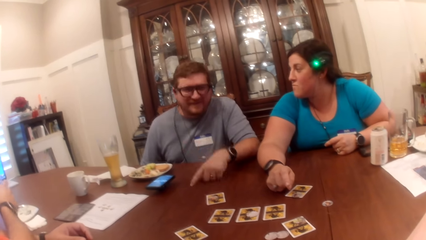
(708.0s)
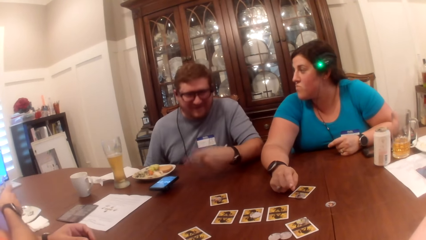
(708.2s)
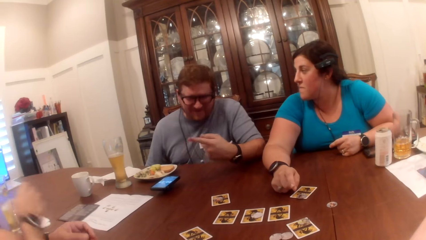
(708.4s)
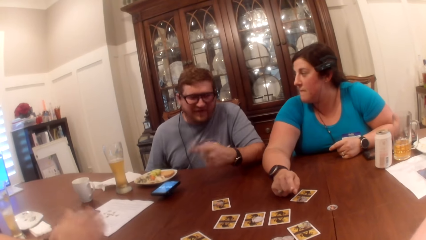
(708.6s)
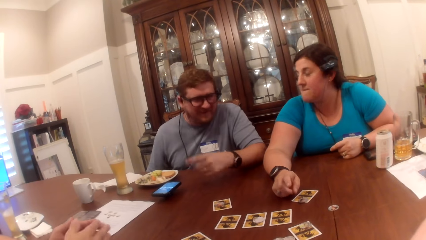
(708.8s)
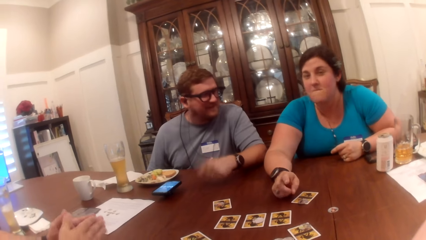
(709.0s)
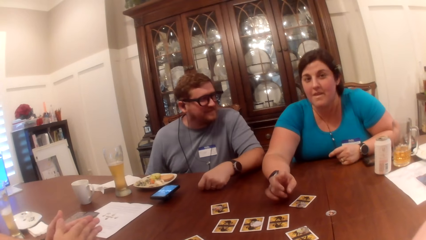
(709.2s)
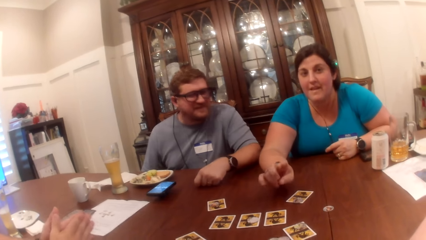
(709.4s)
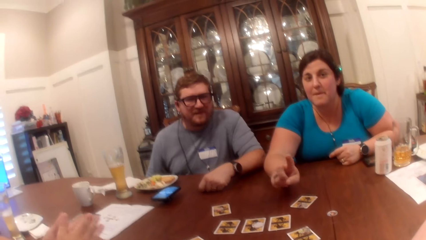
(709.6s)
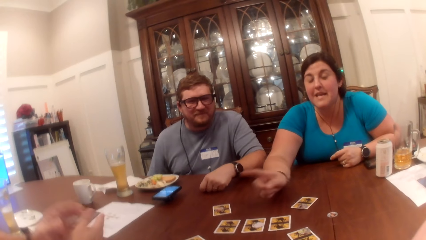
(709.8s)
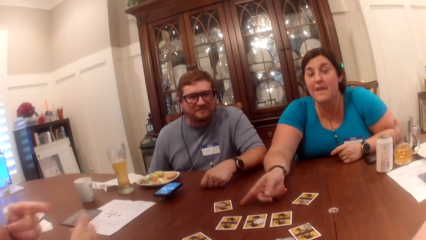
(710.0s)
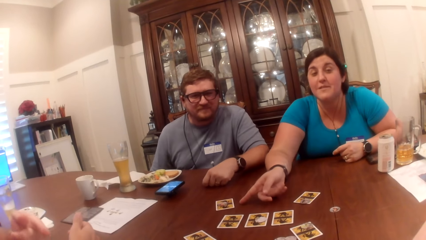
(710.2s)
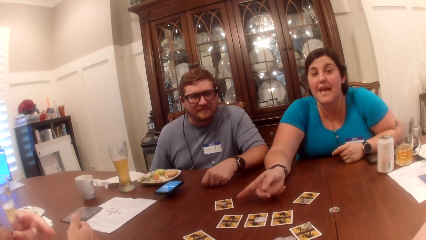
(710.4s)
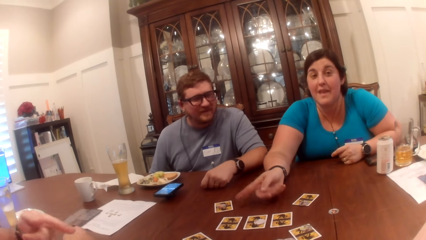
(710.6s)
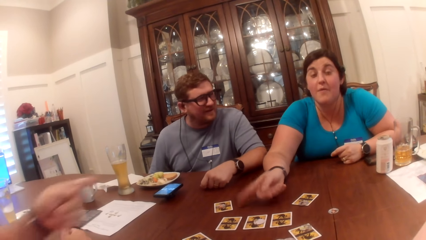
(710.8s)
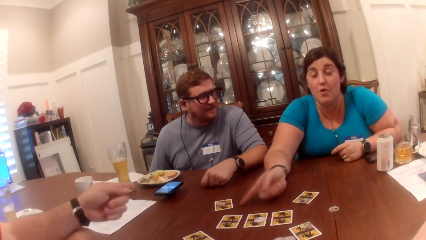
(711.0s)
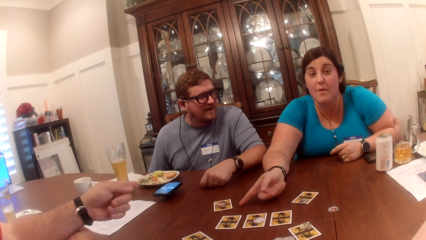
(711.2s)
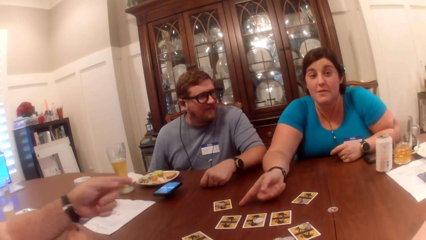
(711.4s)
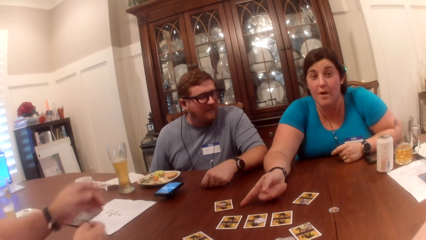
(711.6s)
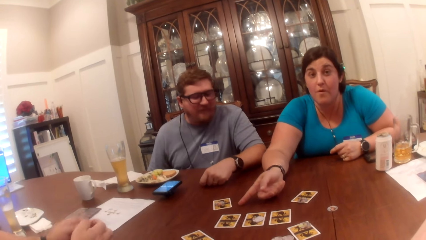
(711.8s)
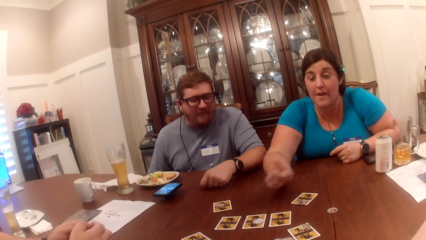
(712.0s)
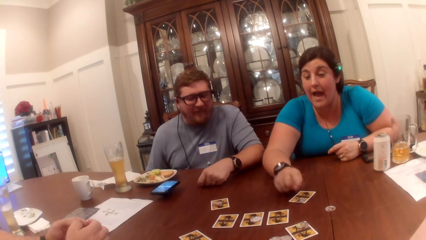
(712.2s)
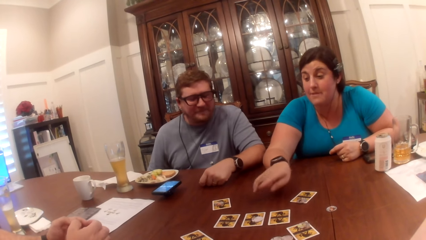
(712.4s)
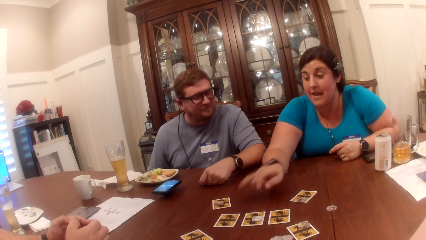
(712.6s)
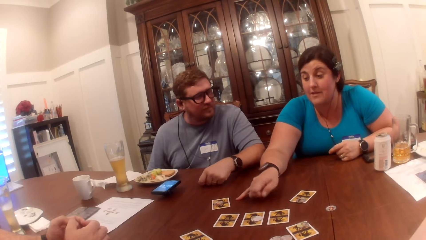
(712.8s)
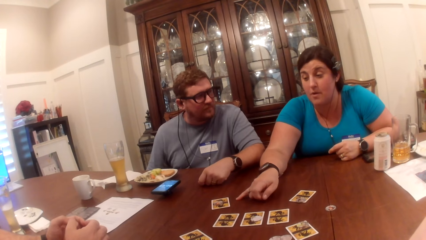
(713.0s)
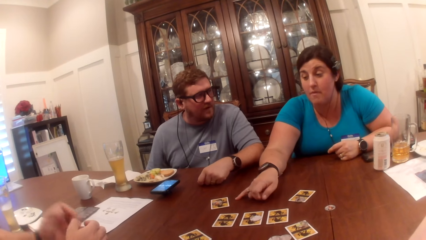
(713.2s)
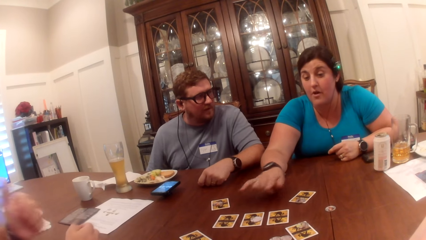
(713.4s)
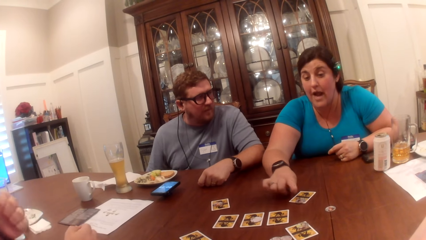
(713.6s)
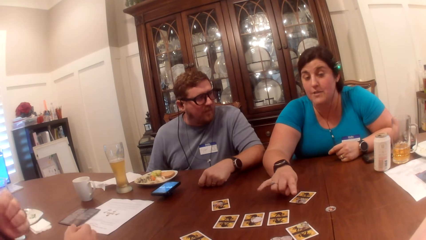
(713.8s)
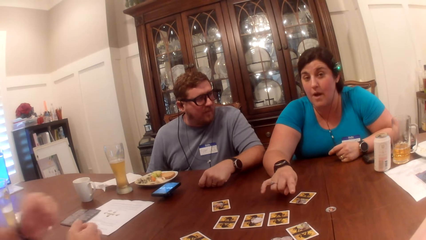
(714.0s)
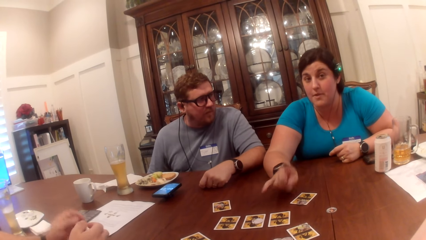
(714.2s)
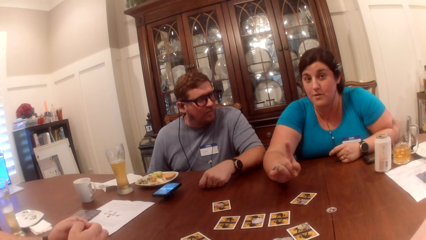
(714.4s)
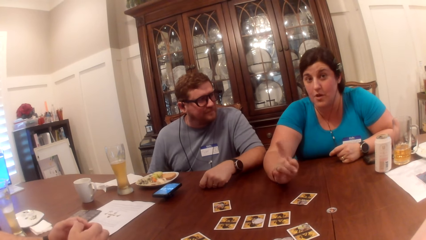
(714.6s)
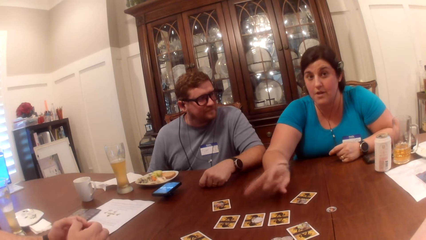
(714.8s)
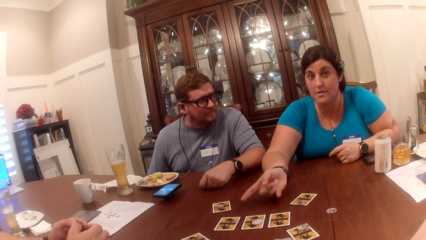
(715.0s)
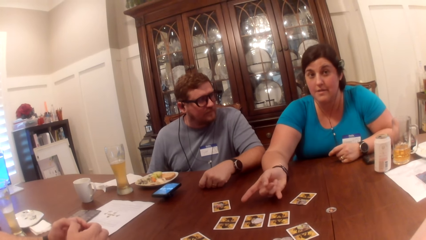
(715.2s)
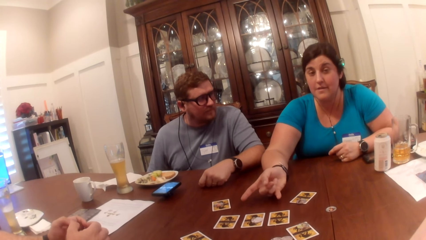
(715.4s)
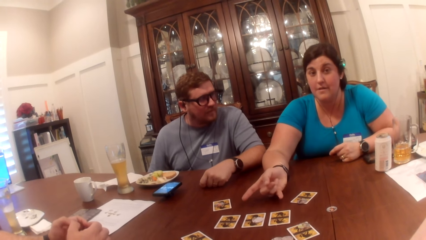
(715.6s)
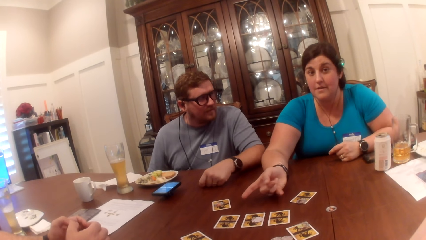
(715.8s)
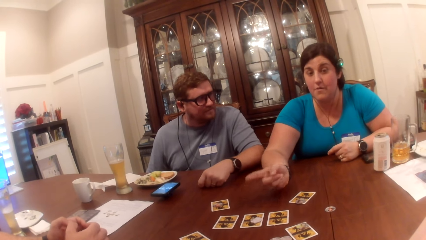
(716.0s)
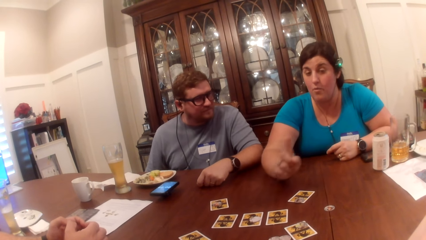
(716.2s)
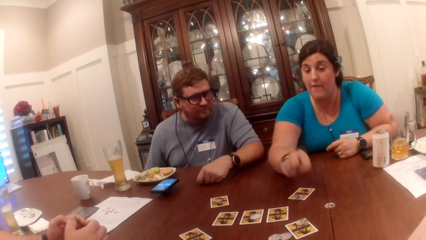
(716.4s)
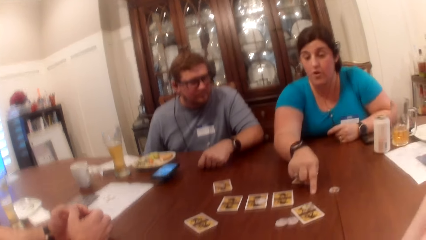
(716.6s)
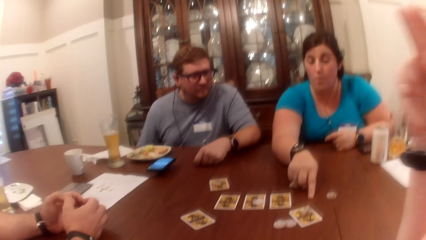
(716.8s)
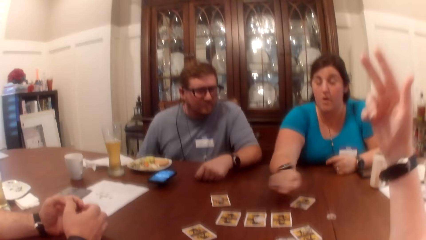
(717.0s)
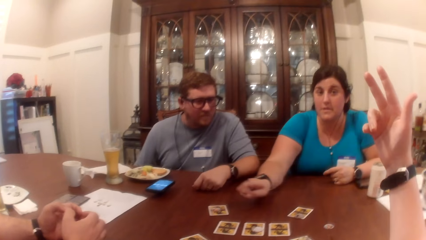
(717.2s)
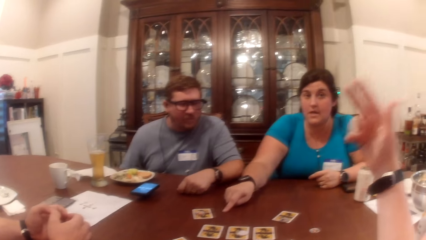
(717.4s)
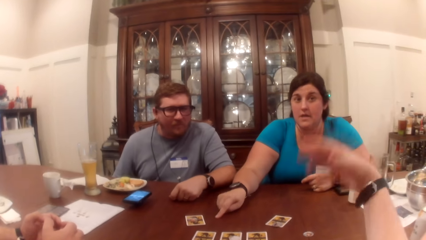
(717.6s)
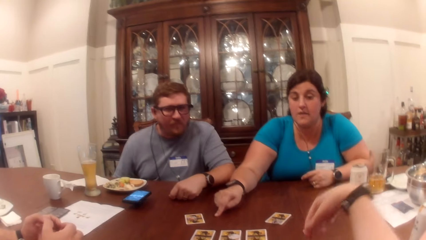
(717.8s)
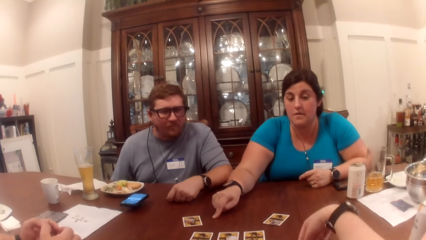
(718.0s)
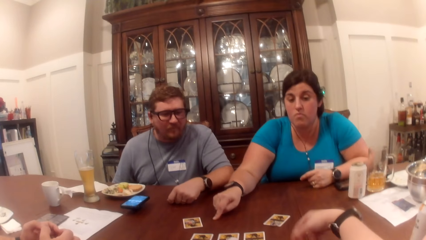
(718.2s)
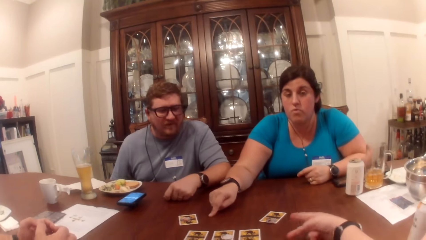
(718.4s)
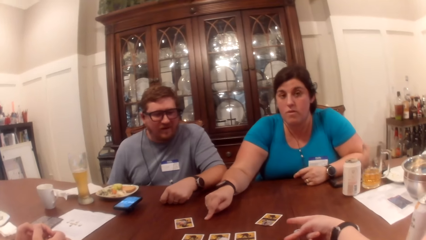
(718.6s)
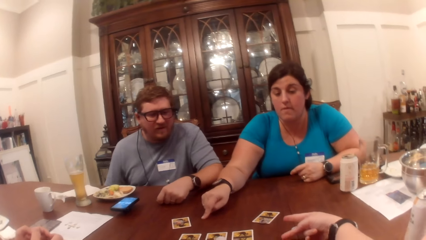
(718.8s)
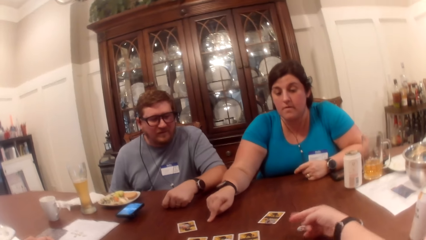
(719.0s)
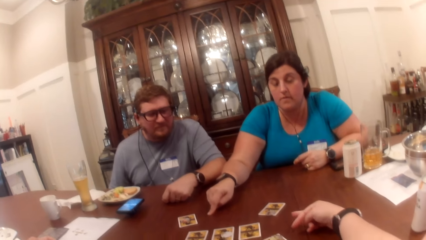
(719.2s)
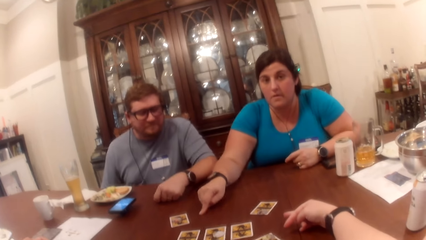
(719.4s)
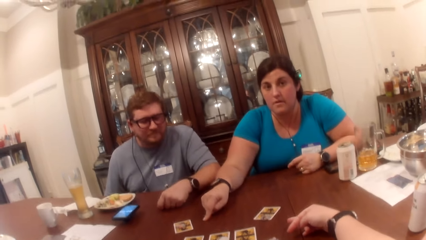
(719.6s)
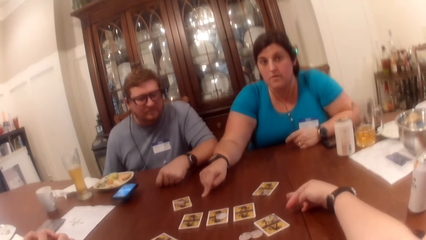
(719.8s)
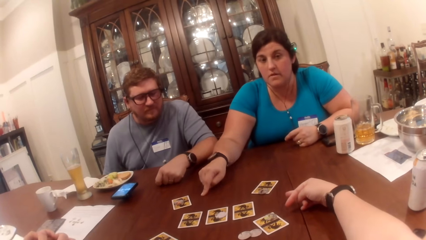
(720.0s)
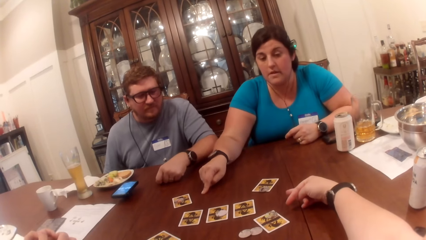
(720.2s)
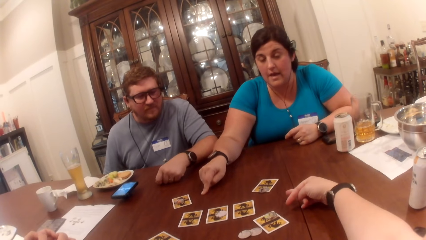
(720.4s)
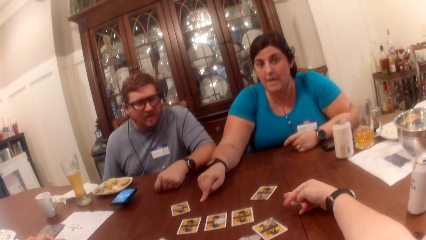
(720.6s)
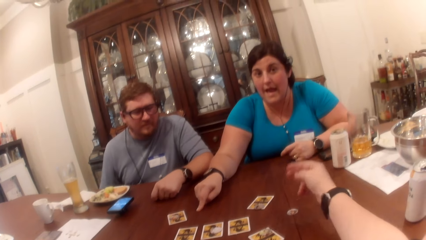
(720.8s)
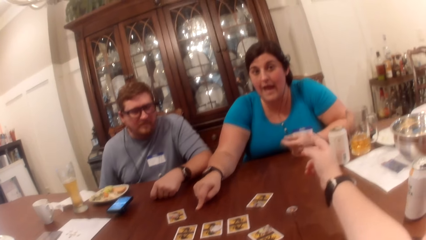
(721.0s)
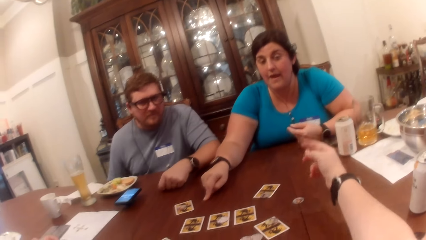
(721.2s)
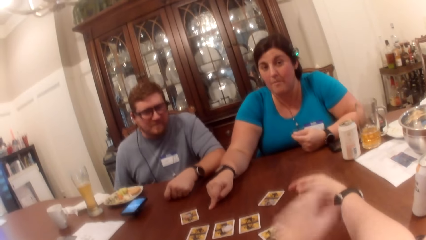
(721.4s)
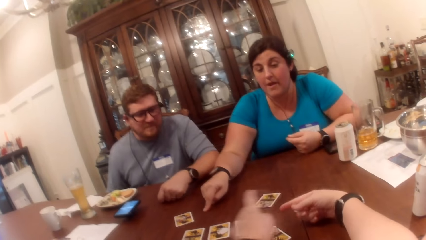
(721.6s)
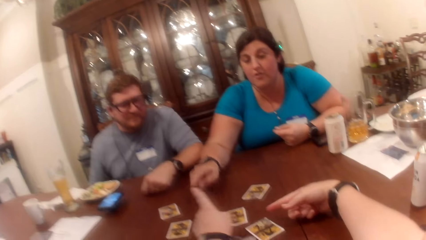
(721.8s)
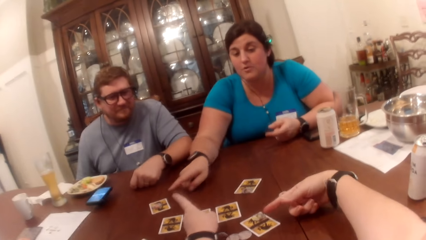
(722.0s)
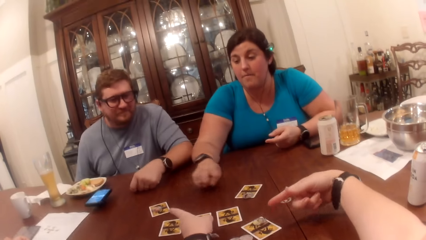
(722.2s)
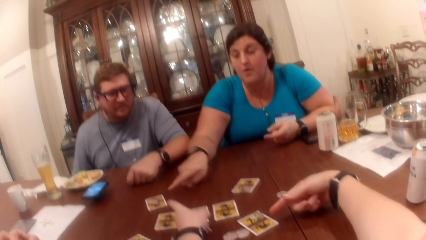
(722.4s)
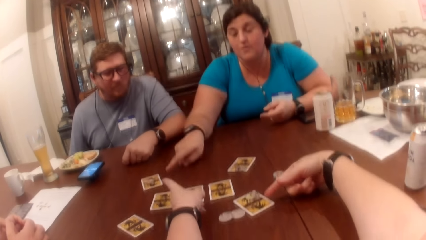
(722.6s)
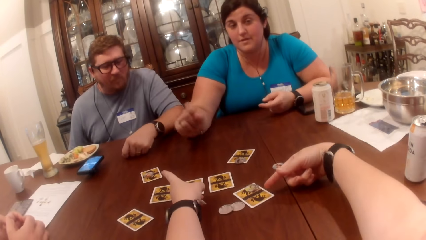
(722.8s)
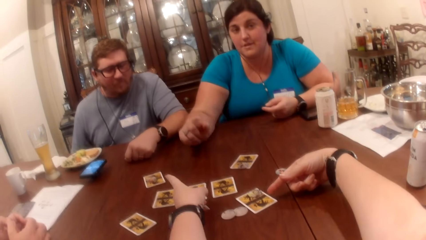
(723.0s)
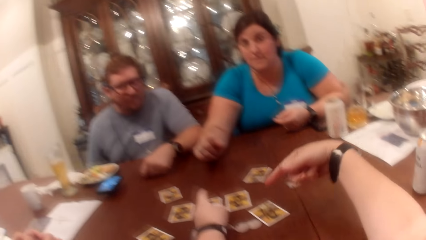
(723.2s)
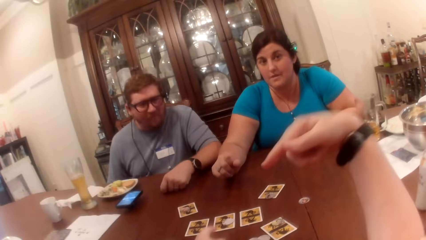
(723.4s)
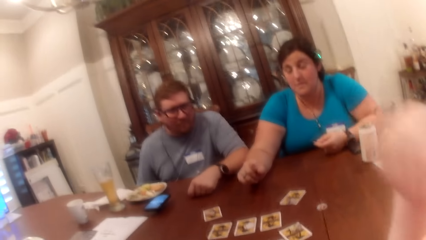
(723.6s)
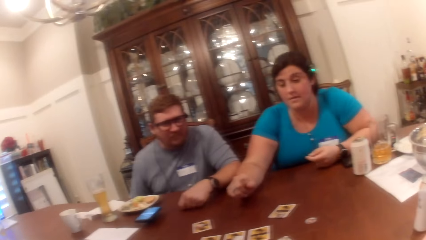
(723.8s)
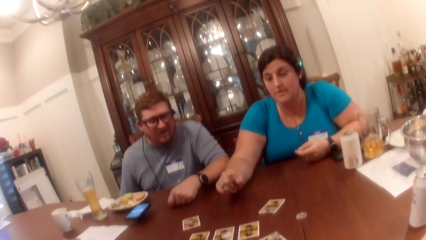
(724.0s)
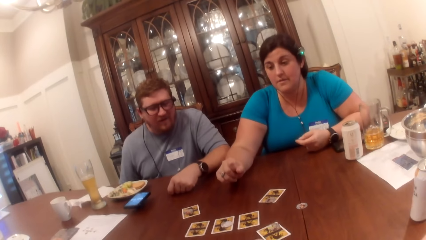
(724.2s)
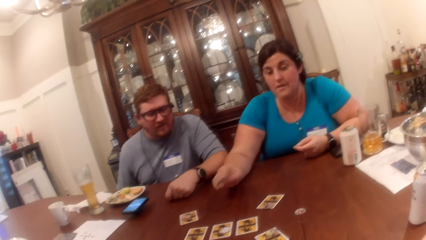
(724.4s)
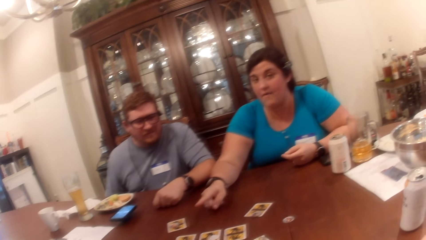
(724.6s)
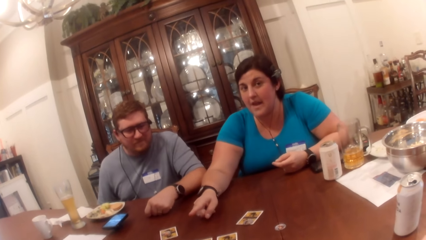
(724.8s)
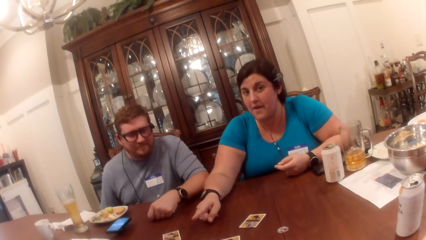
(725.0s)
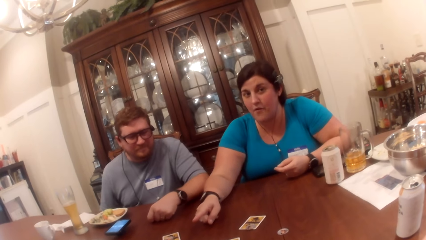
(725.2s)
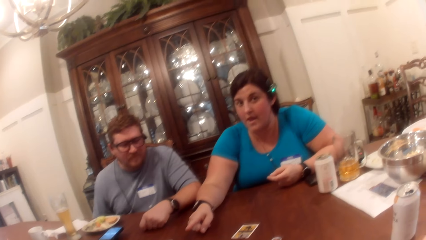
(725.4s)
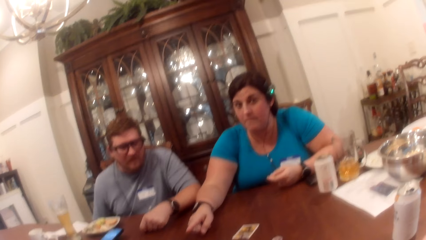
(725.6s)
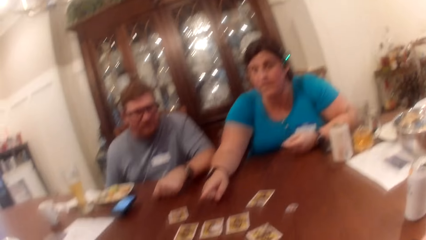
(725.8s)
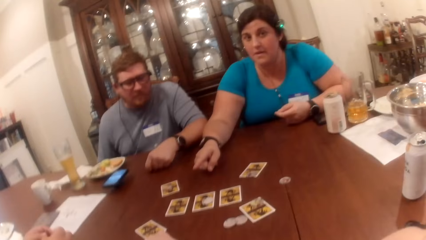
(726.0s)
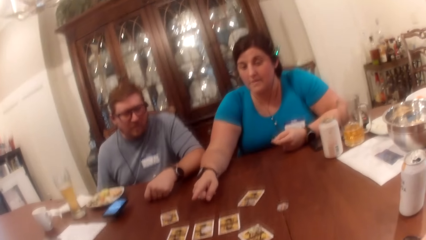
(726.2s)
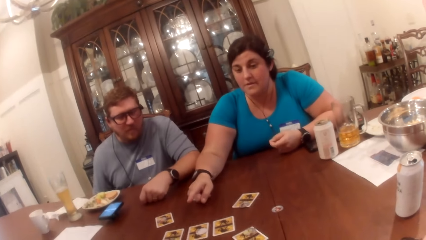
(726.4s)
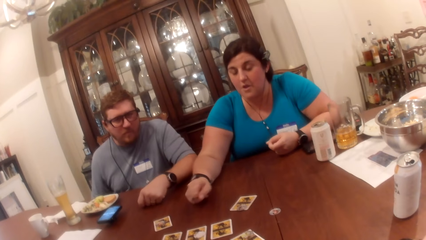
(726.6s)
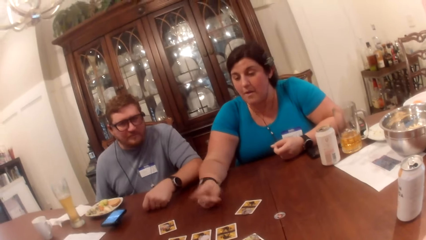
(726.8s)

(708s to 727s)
The camera wearer talks to a woman. They point at a card on the table.
